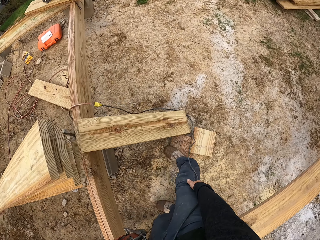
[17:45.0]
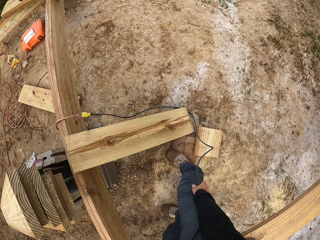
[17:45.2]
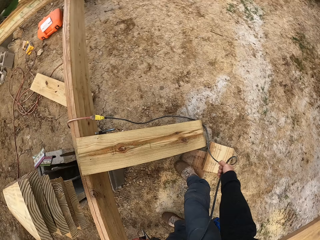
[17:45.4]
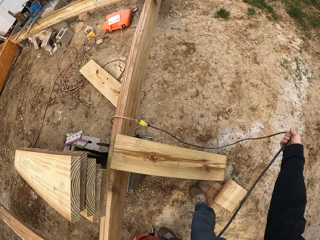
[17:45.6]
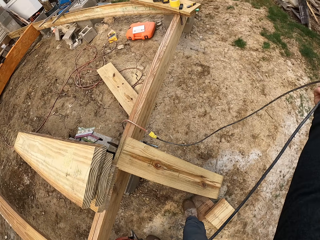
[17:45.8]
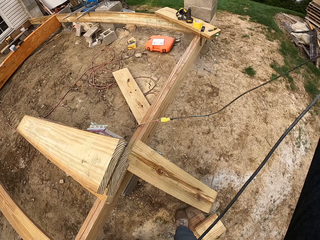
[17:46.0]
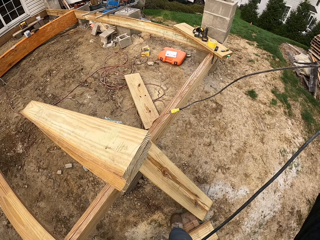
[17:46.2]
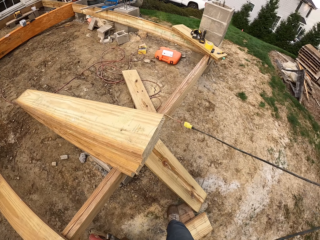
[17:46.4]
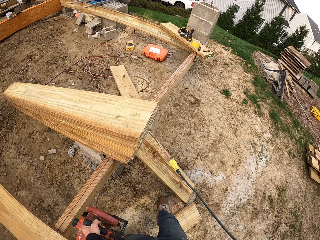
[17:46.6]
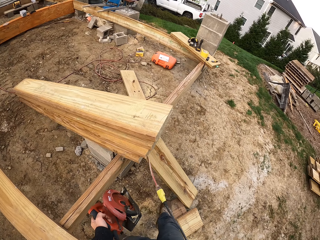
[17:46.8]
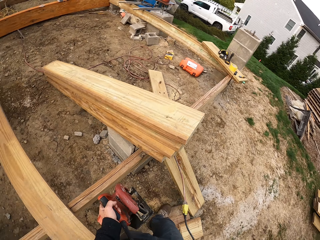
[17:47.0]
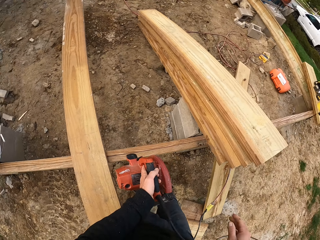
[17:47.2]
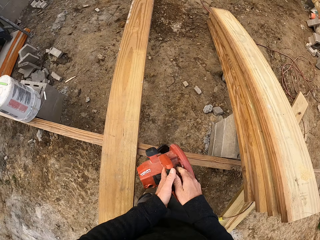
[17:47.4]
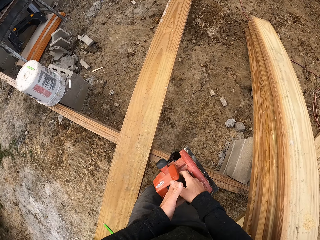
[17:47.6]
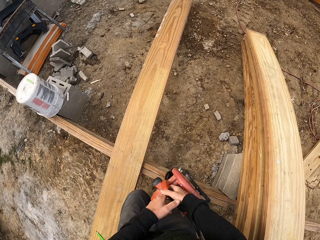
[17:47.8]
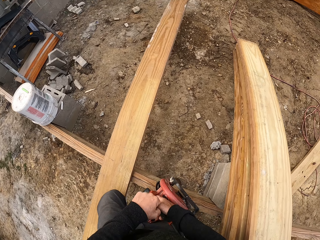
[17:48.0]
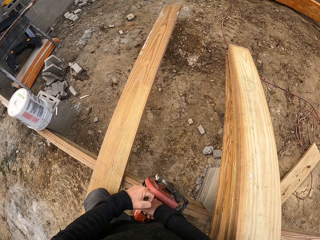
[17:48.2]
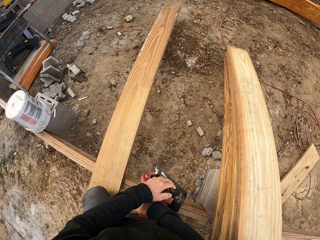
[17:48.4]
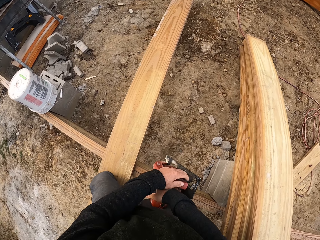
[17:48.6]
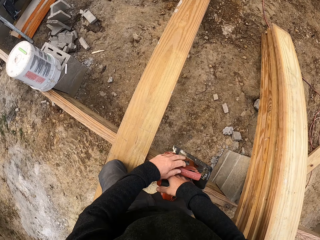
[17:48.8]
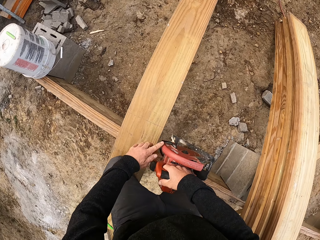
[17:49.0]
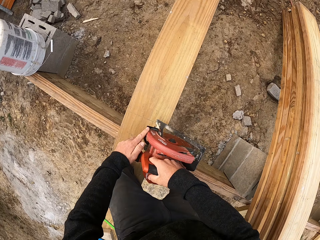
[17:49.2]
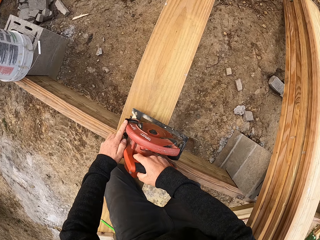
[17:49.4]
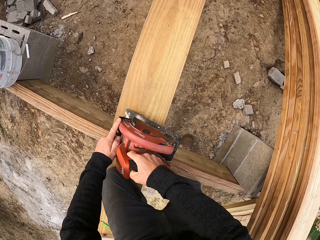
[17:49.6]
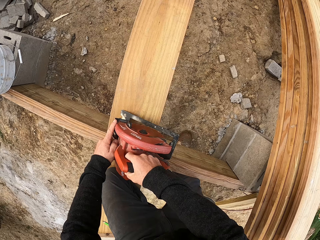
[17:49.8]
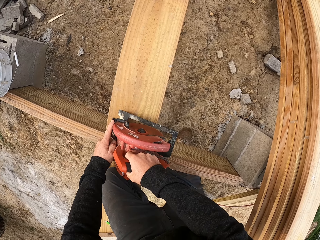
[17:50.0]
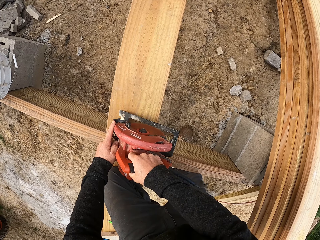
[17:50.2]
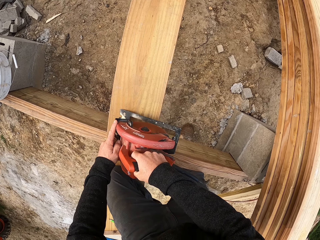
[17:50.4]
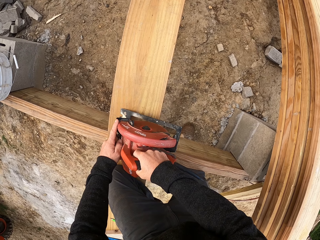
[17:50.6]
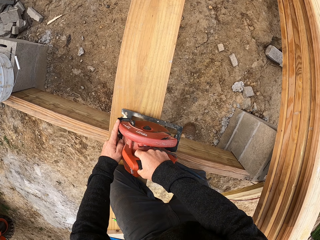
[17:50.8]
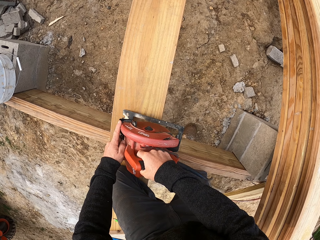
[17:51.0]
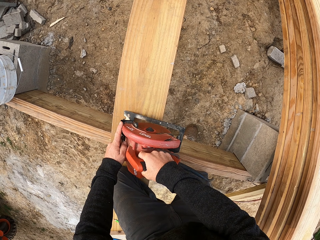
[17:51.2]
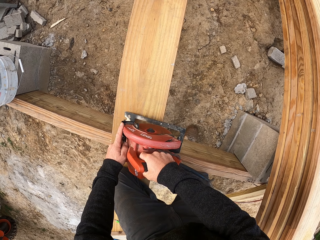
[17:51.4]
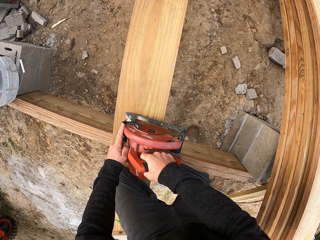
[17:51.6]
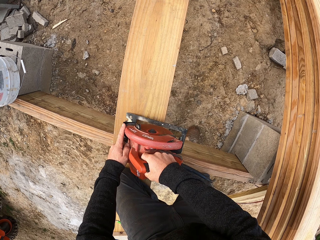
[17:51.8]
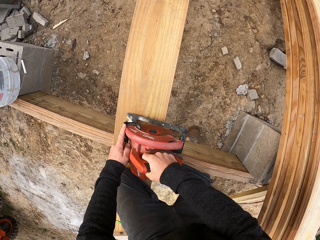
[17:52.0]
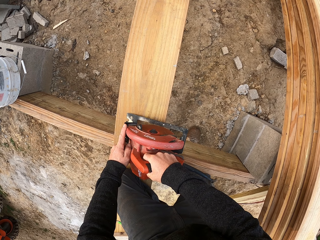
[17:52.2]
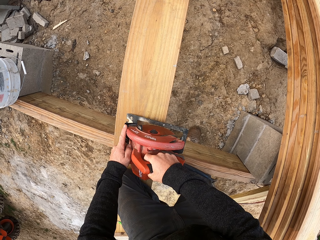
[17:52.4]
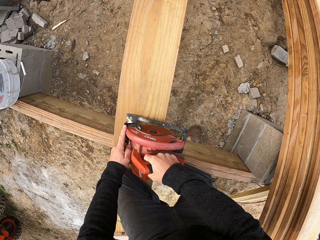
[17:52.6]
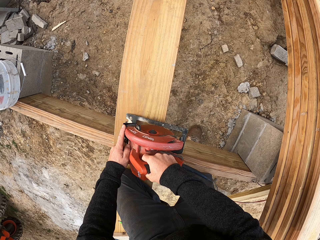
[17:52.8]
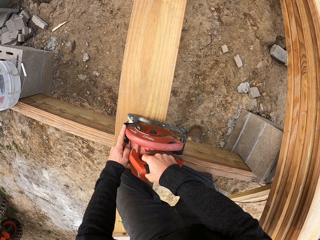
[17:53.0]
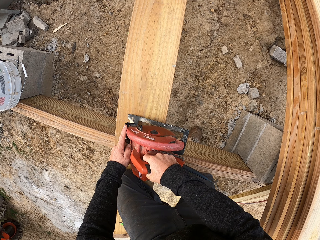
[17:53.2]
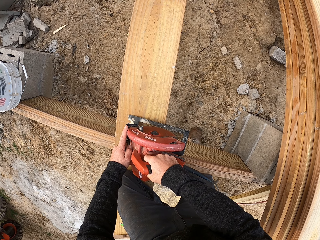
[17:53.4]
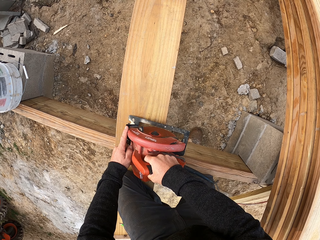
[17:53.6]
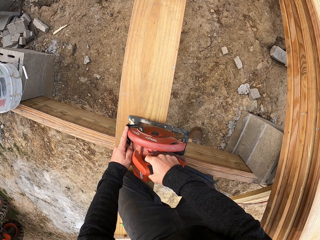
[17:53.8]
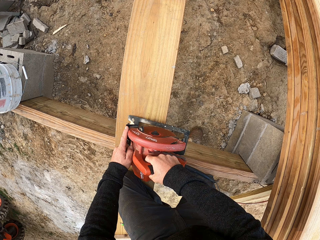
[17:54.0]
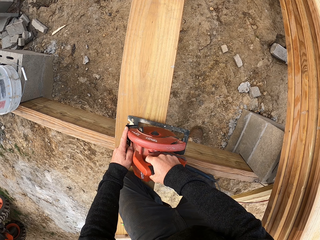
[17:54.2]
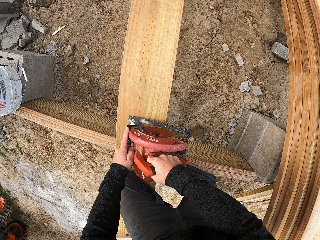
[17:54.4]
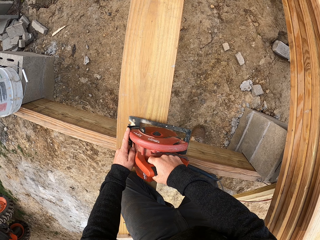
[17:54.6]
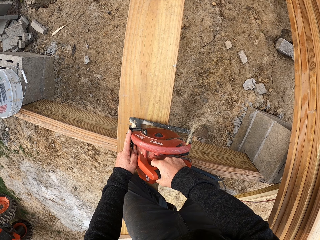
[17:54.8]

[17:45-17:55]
The camera wearer moves a leg. They move the cable. They hold the cable. They cut the piece of wood with a wood cutting machine.

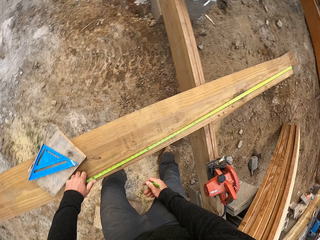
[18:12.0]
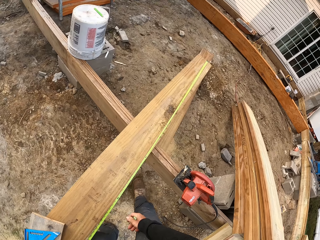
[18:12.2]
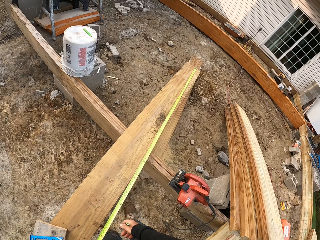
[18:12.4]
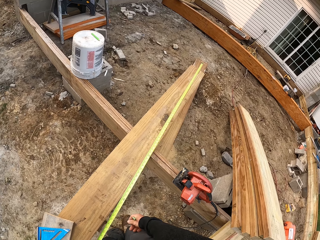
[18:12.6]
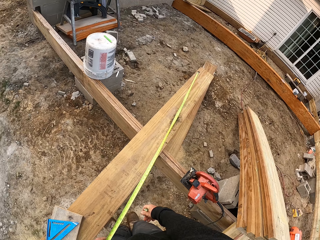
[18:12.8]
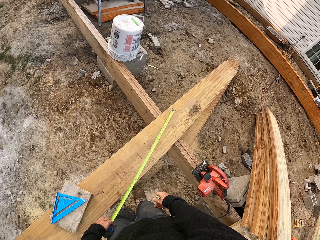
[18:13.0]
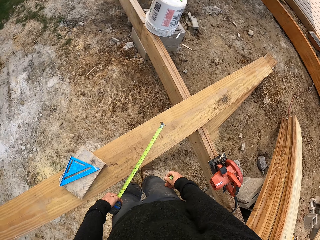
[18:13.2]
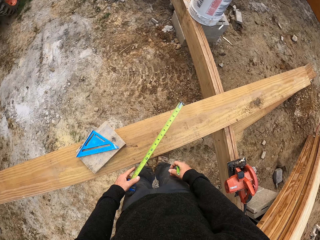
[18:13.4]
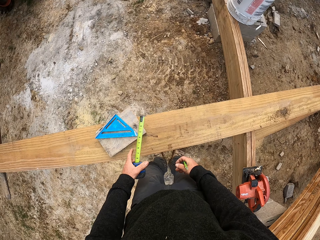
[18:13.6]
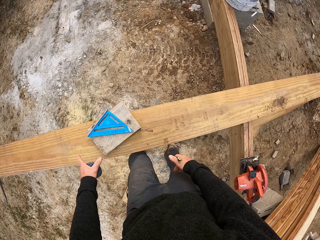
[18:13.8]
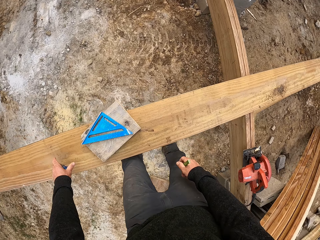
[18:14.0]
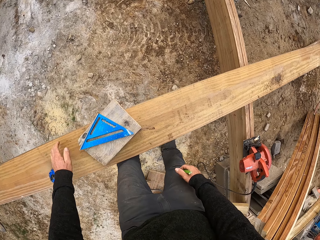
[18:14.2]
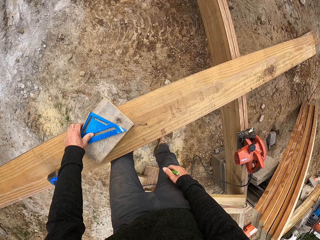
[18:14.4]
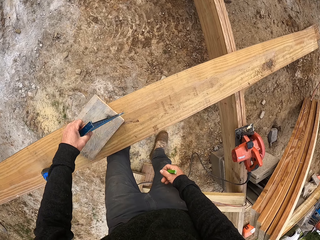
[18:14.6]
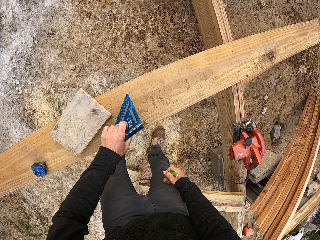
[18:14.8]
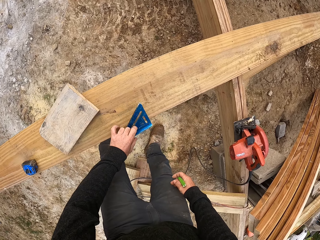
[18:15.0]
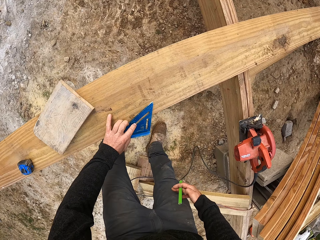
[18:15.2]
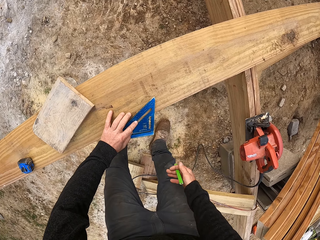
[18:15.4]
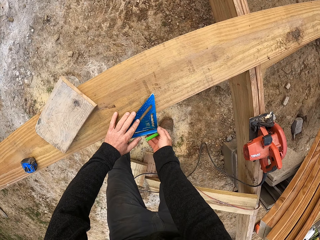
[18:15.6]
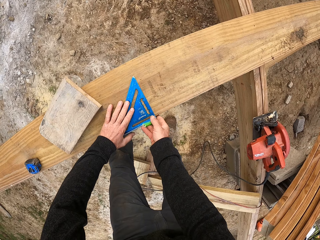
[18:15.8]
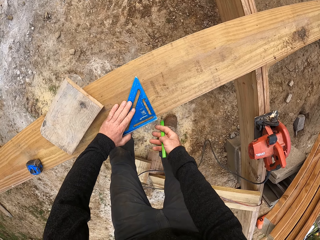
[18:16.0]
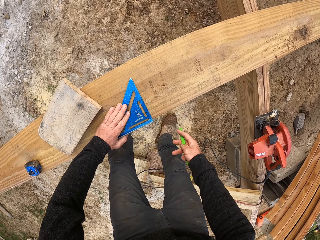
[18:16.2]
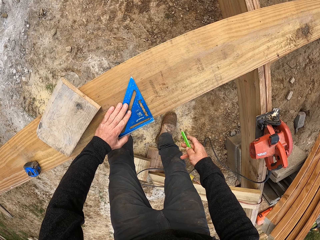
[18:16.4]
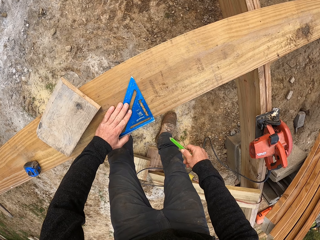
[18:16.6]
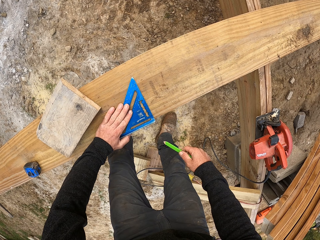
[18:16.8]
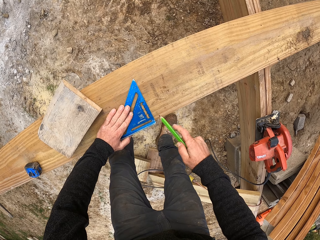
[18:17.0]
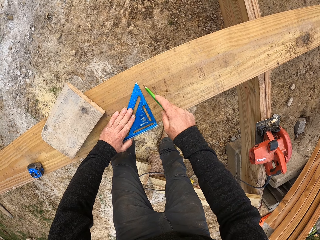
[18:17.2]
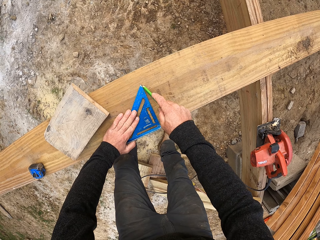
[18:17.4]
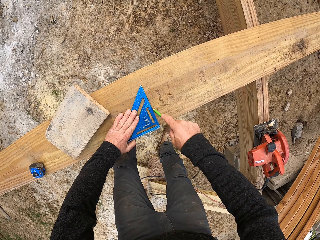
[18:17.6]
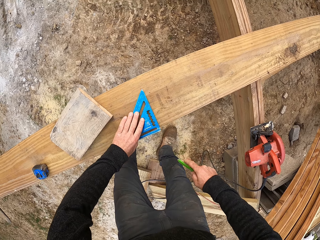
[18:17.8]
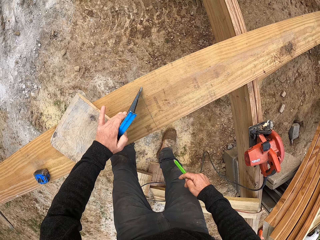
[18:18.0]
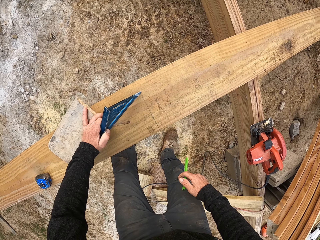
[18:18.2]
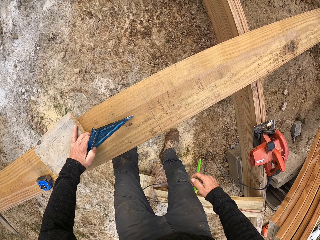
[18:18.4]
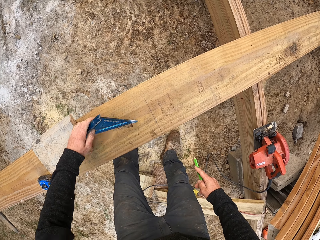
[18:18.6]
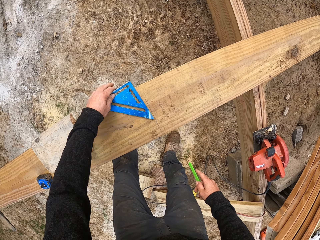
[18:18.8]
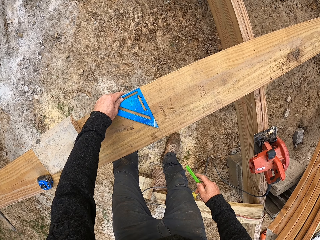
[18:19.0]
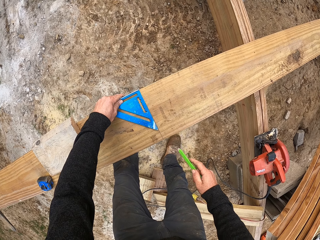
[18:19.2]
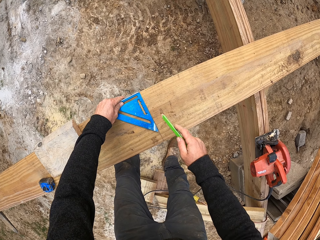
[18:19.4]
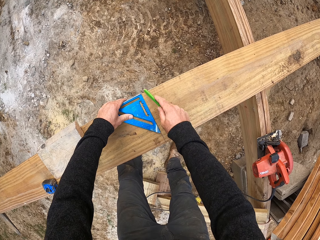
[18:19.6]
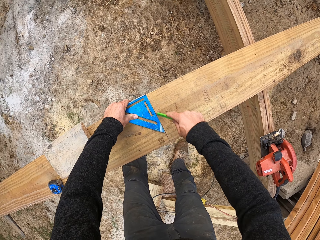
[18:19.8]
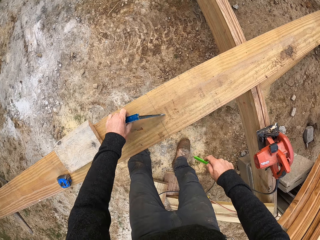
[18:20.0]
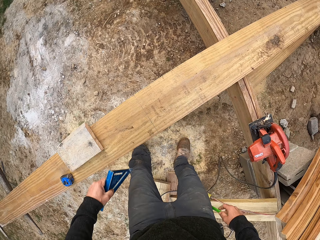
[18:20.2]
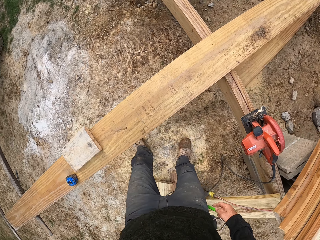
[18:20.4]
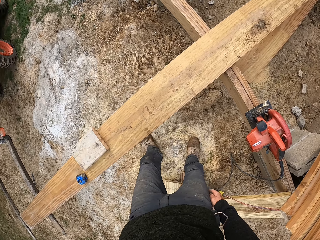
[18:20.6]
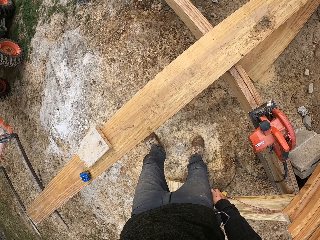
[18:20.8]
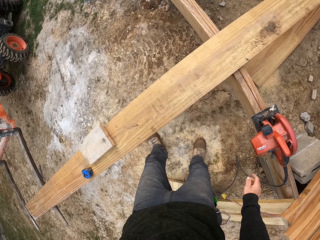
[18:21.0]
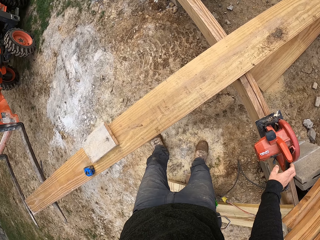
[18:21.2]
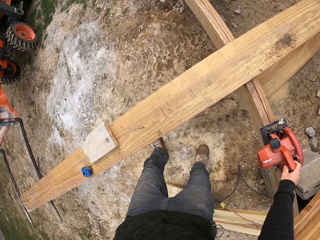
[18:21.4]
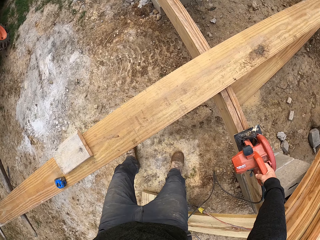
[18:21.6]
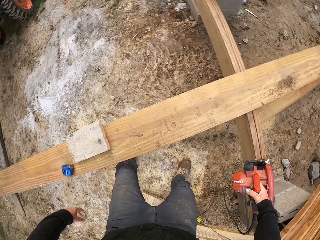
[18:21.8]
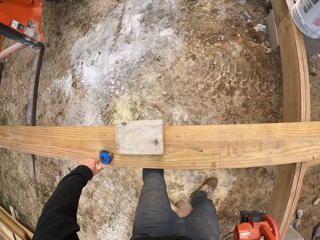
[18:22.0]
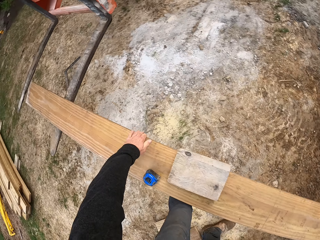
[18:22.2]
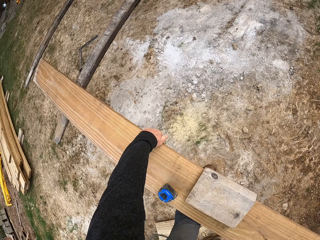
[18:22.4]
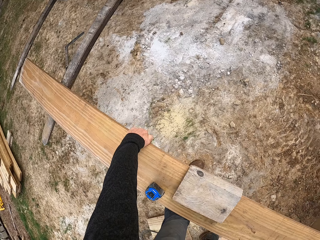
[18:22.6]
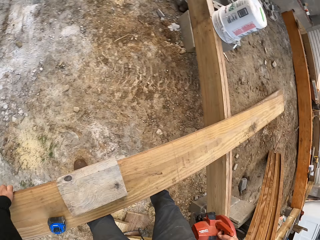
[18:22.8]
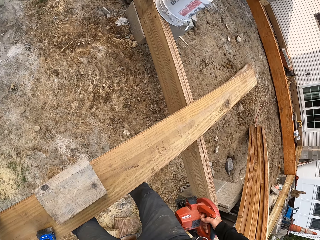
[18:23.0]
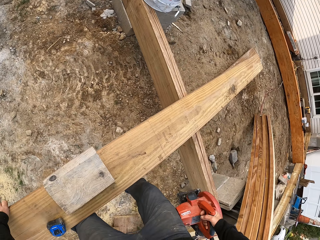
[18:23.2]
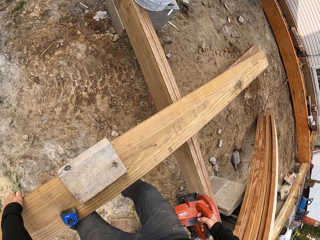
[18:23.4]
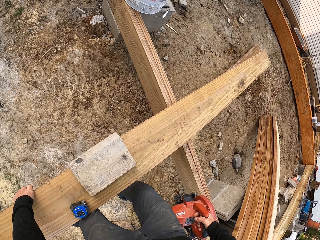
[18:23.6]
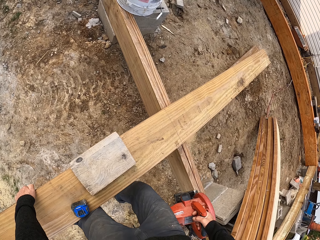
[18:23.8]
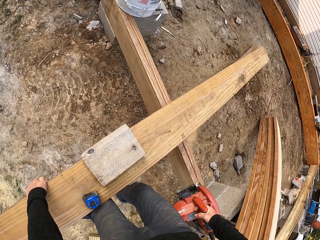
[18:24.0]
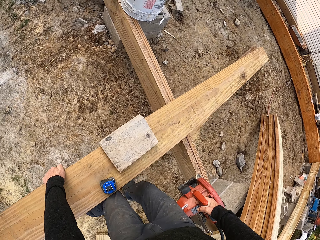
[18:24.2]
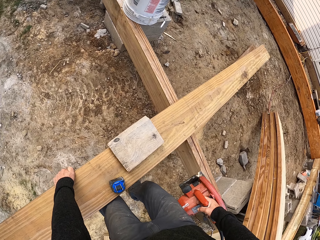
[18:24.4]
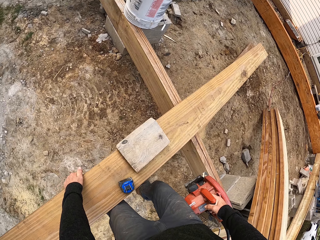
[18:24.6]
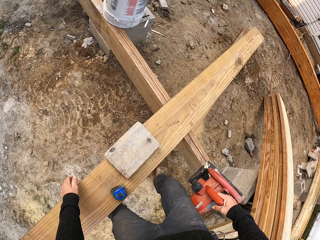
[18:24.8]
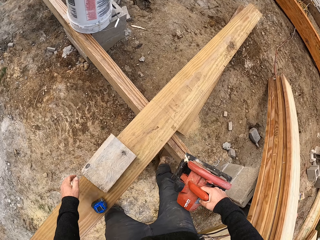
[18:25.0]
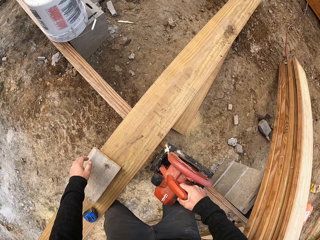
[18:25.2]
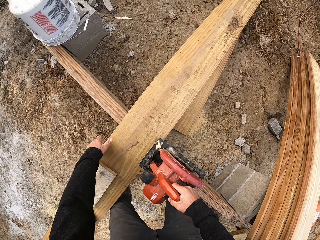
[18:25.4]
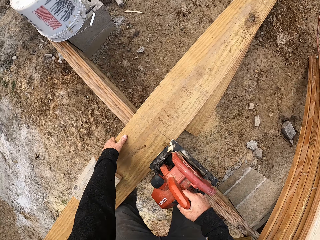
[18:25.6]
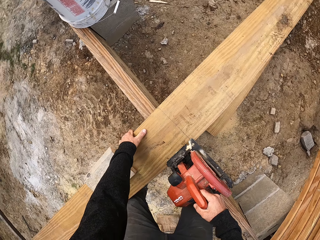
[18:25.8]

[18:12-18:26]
The camera wearer closes the tape measure. He puts the tape measure on wood. He takes a square ruler. He places the ruler on the piece of wood. He draws a line on the piece of wood. He moves the piece of wood. He places the ruler on the piece of wood. He draws a line on the piece of wood. He puts the pencil in his pocket. He picks up the wood cutting machine. He moves the piece of wood.
